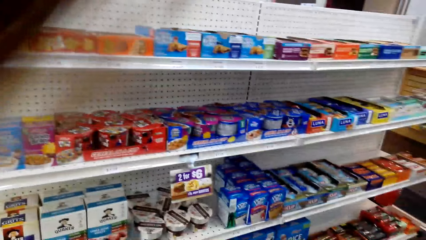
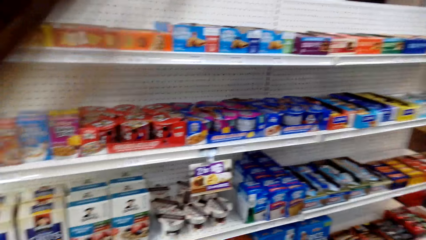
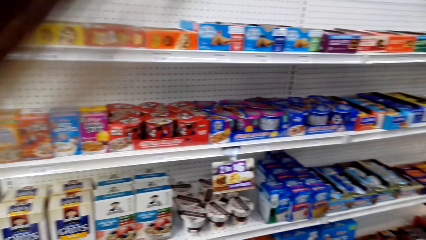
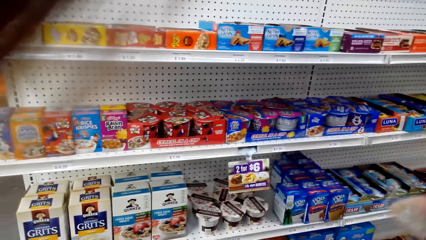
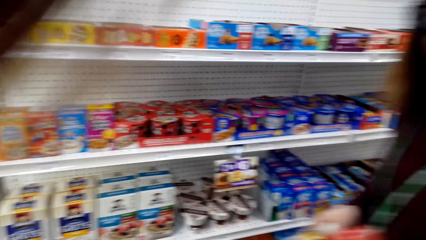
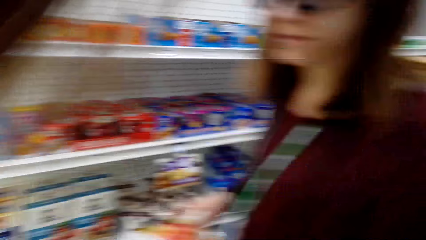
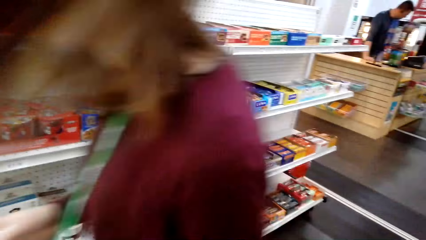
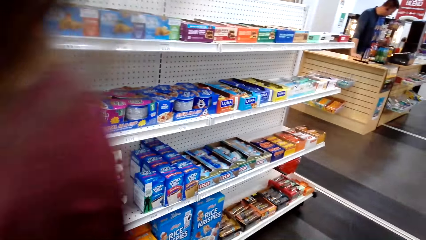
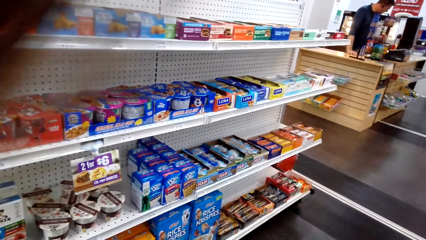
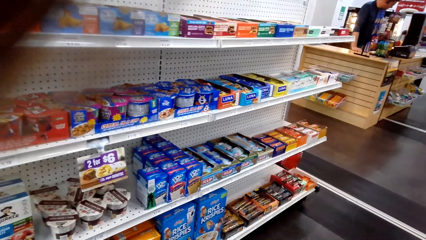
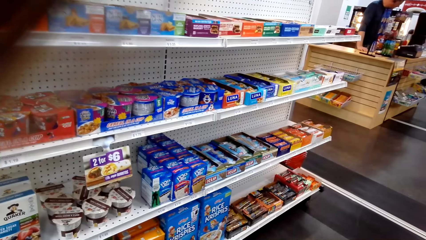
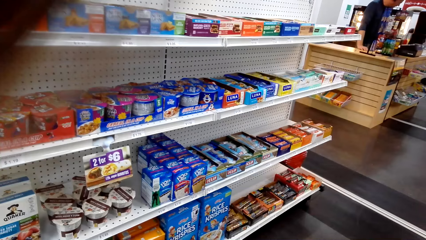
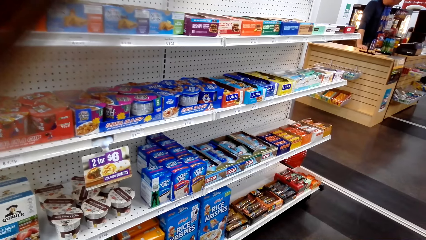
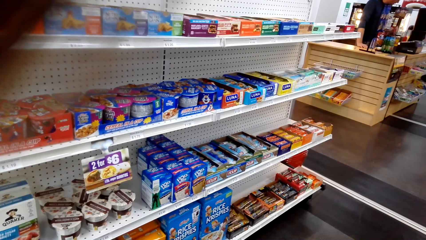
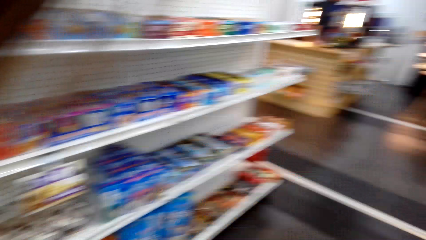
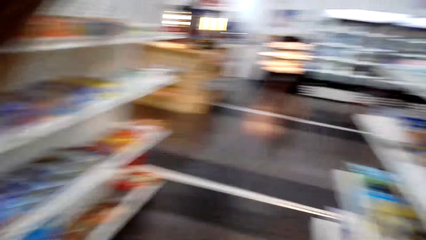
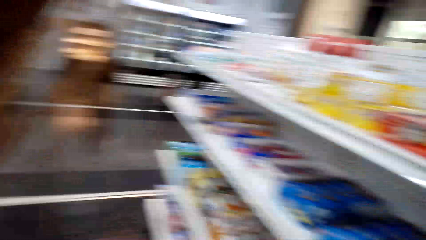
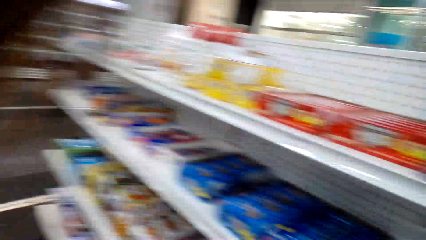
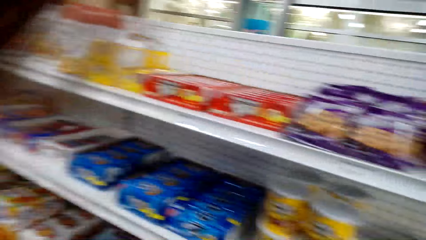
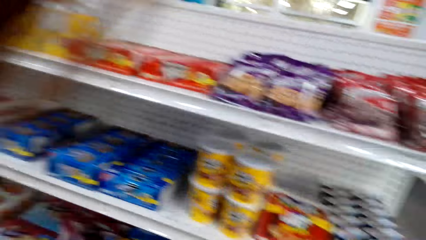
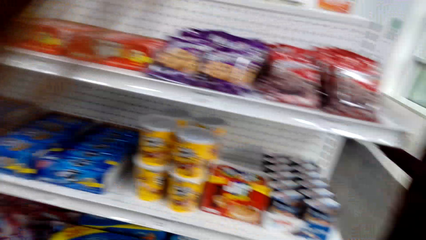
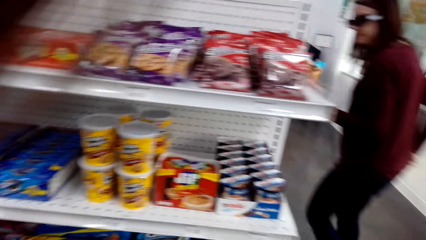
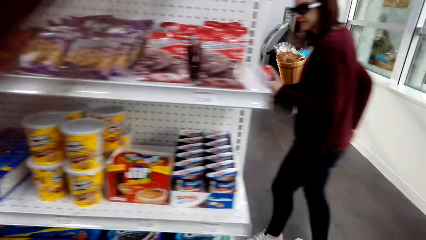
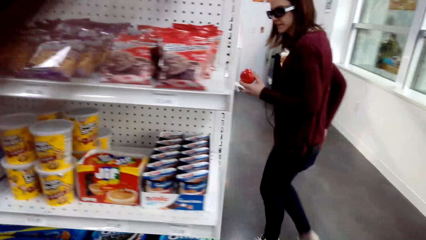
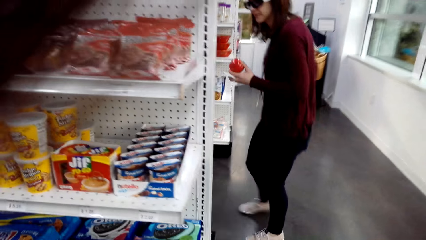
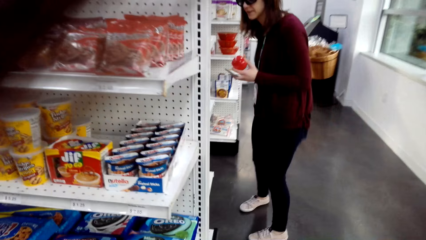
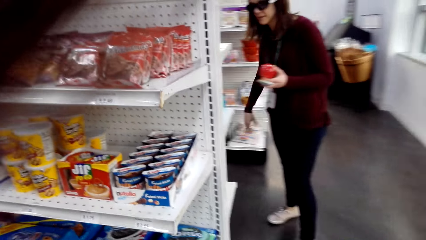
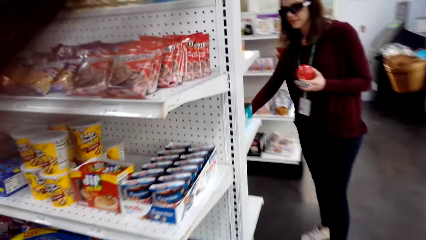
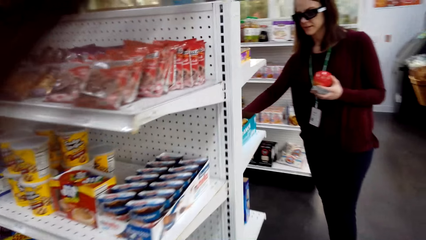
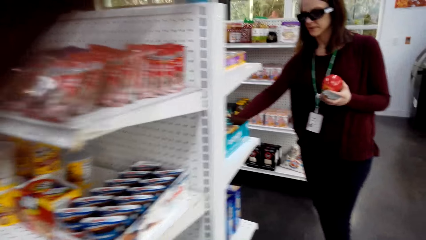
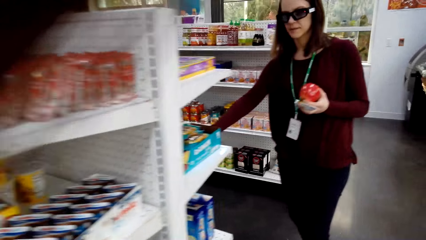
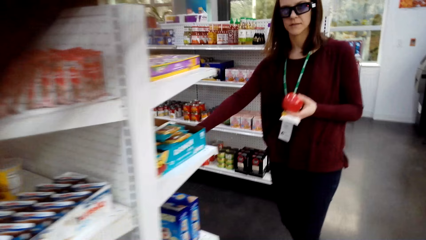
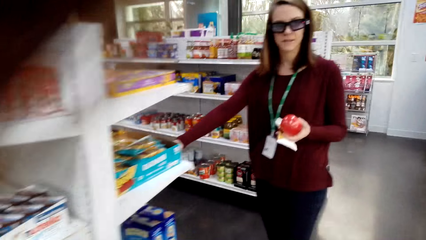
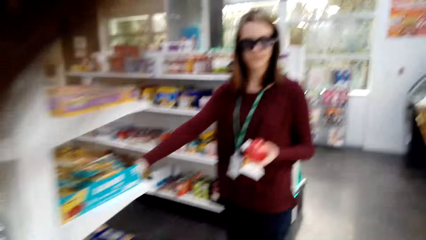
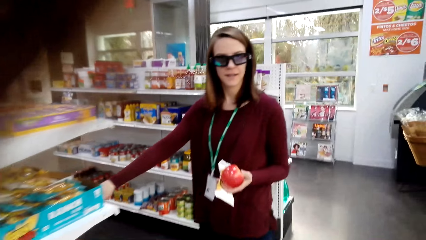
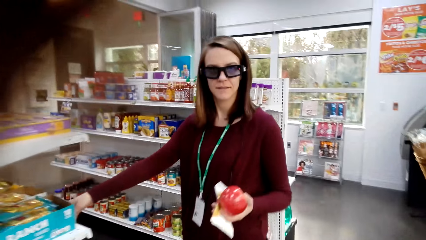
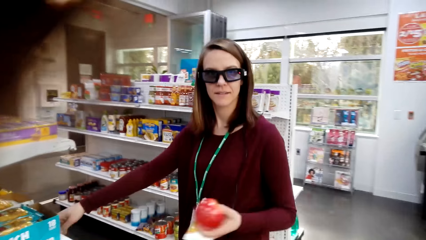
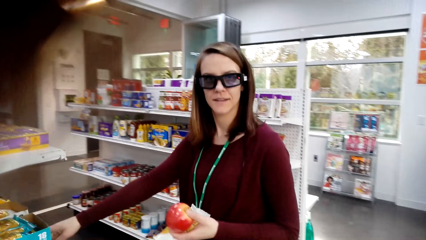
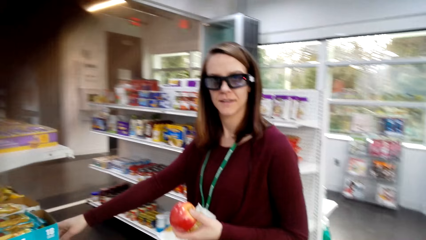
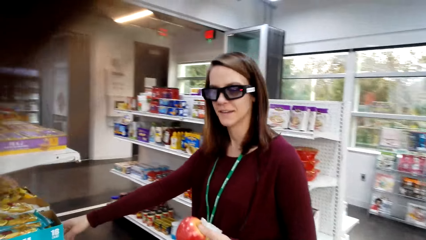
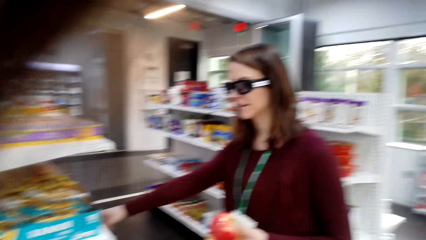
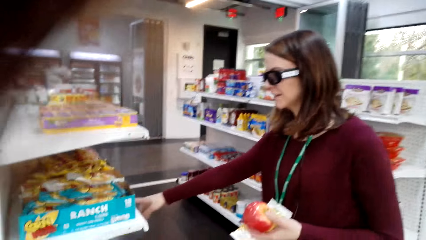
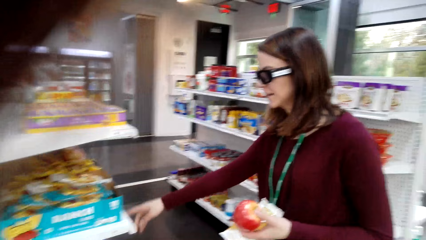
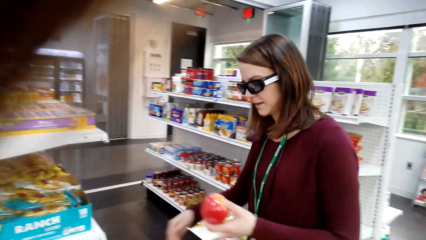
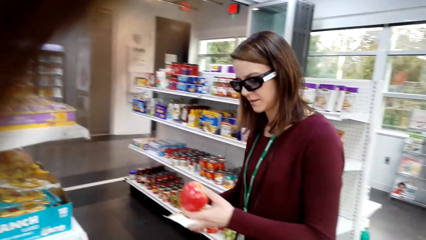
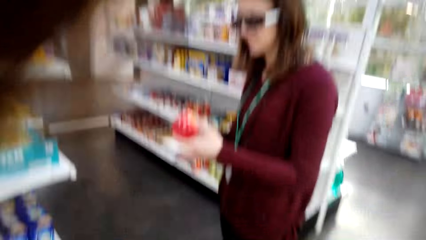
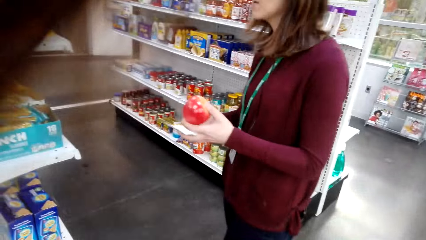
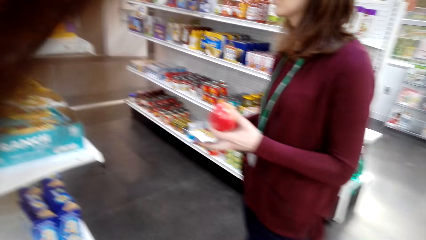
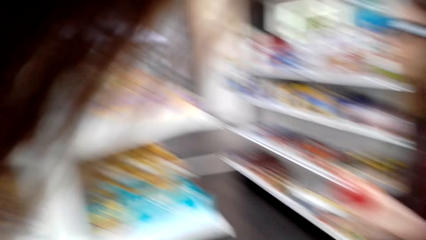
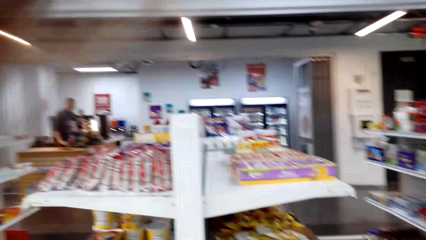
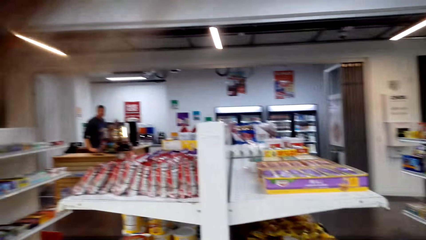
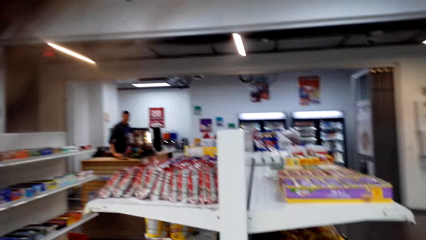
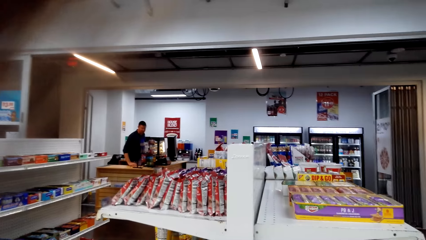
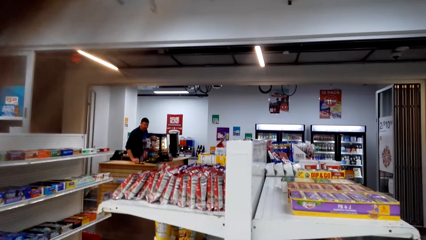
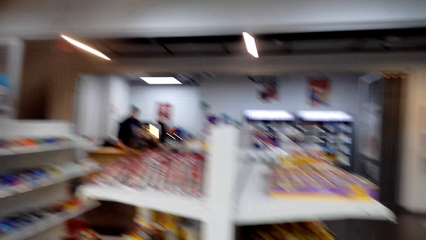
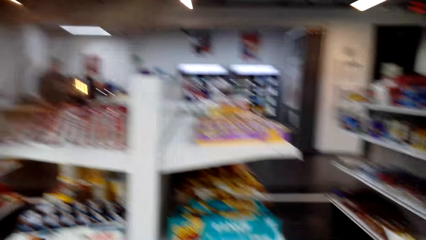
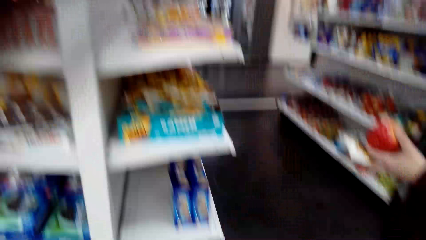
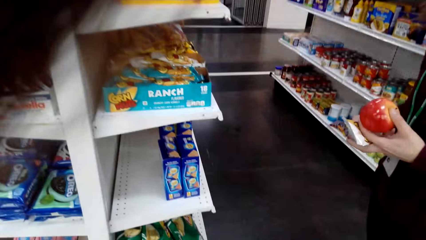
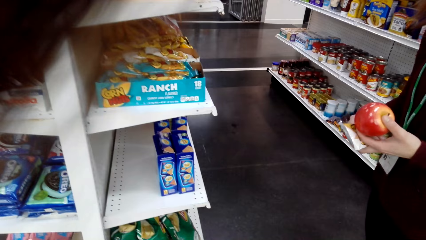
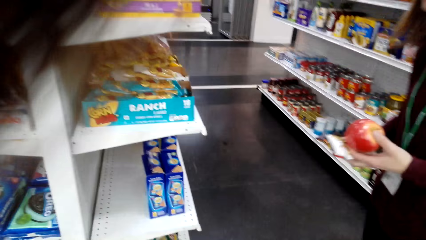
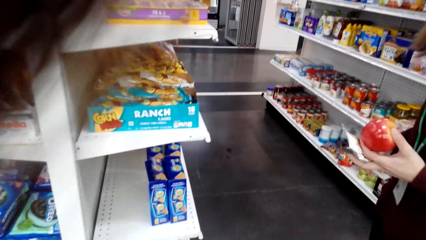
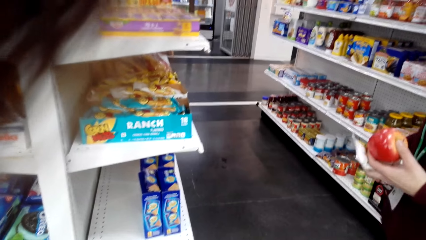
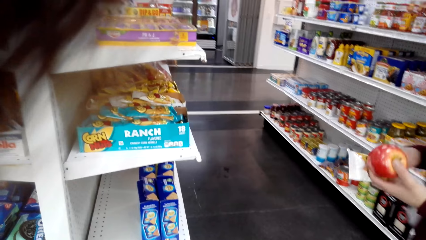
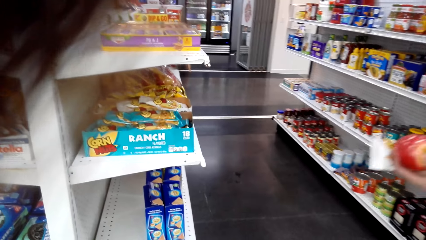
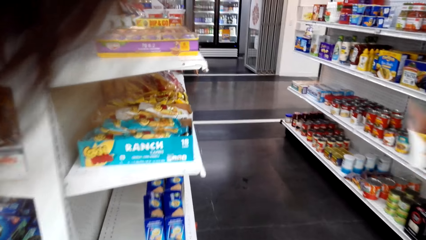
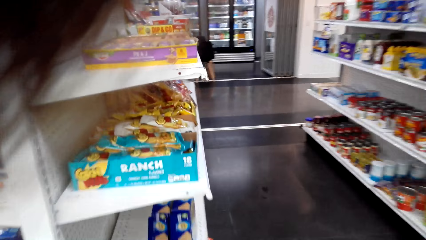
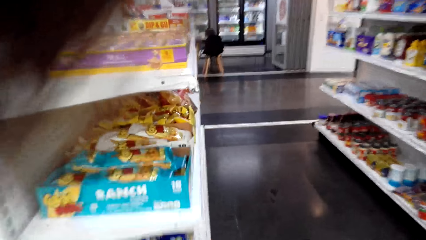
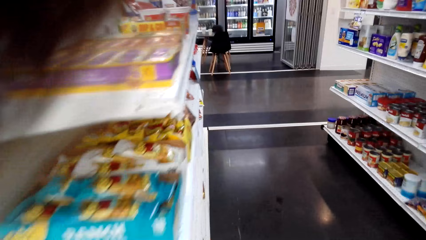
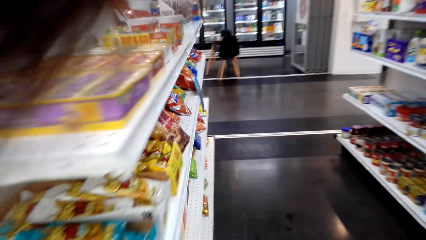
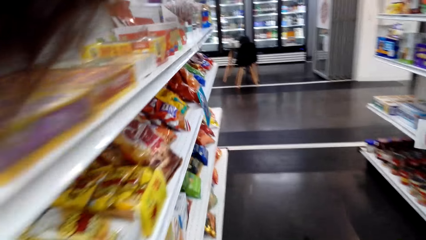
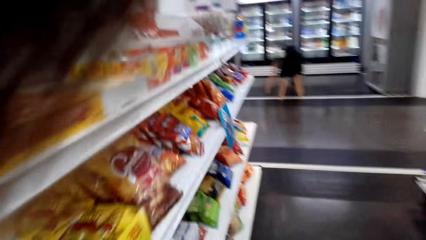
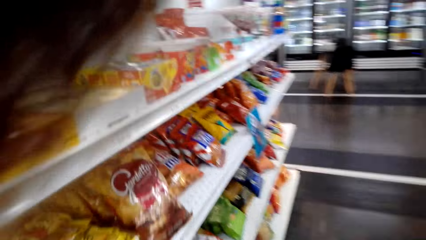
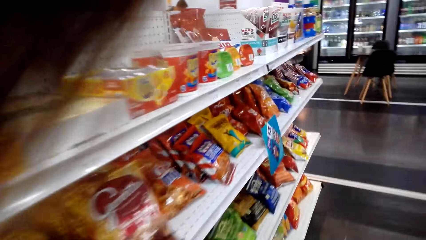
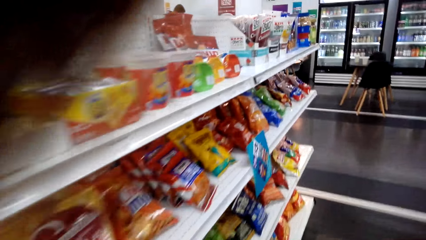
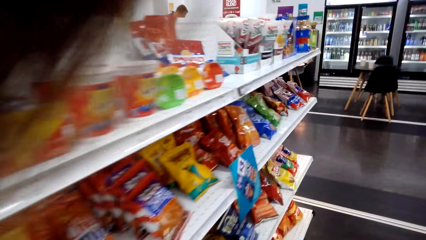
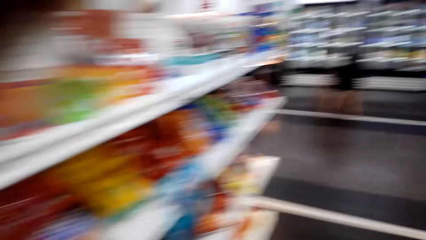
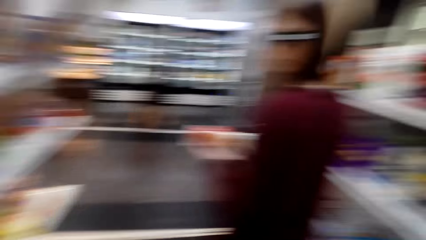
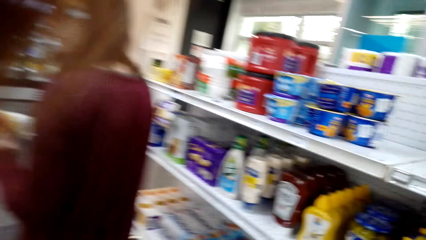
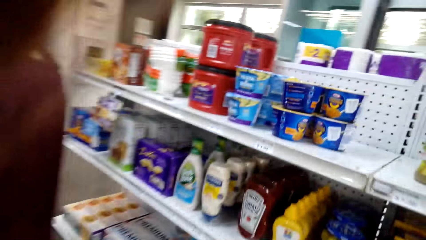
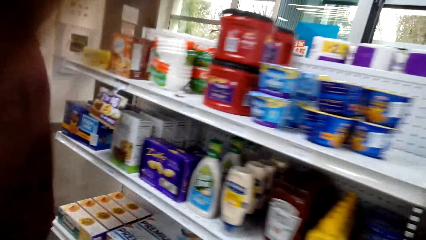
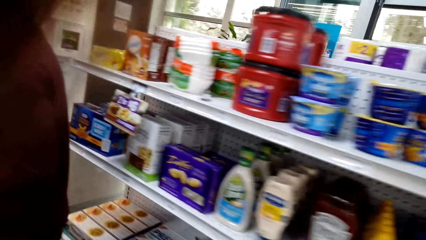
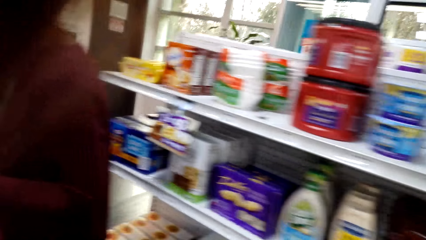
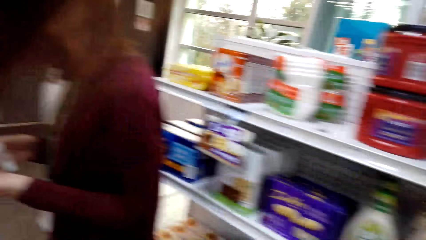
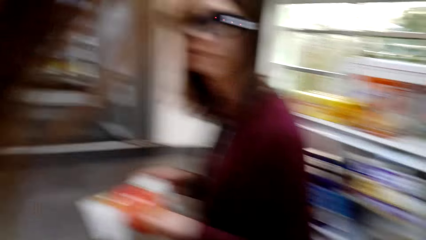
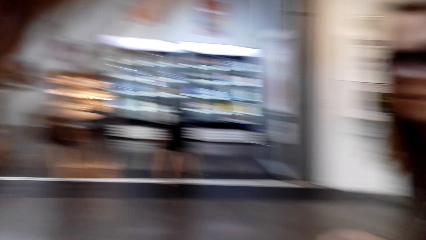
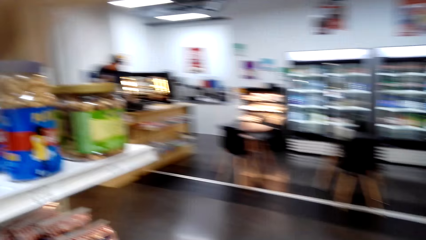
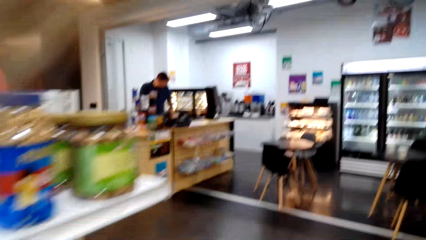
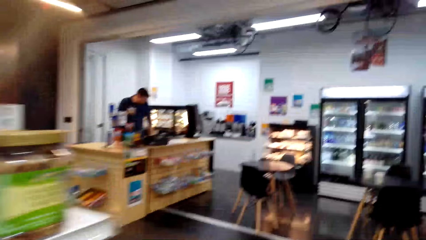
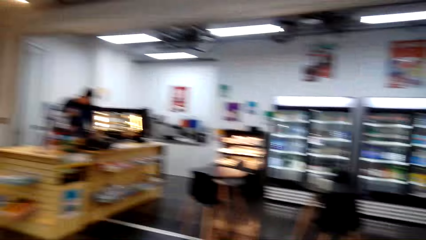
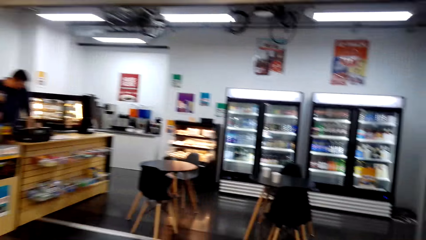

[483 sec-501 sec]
A person walks. The person touches the shelf. The camera wearer walks.
